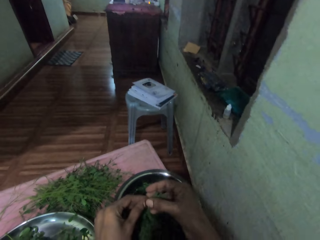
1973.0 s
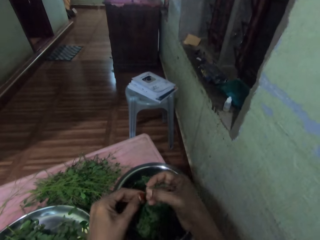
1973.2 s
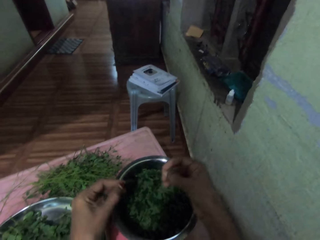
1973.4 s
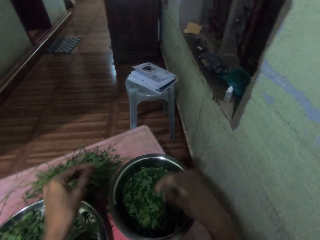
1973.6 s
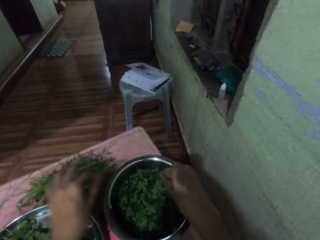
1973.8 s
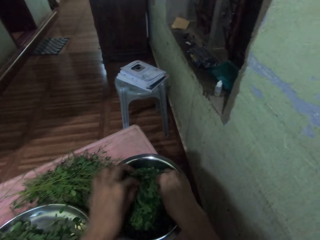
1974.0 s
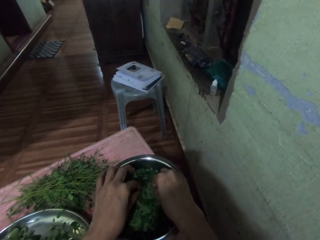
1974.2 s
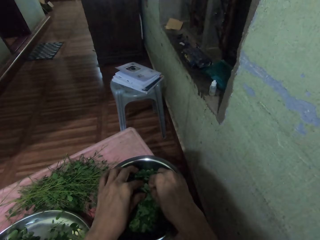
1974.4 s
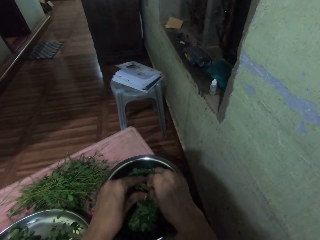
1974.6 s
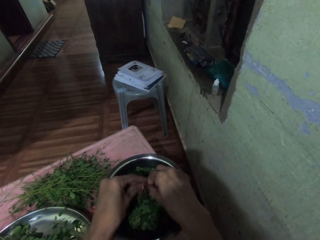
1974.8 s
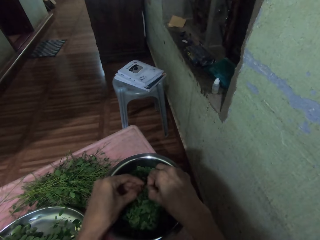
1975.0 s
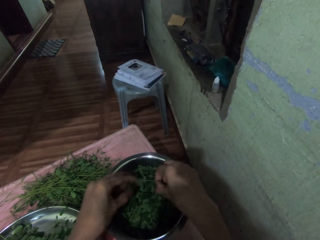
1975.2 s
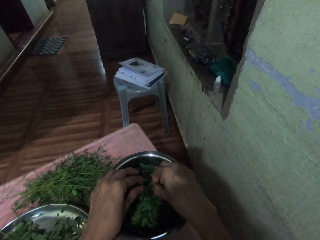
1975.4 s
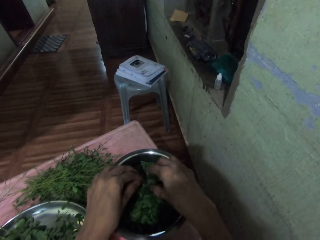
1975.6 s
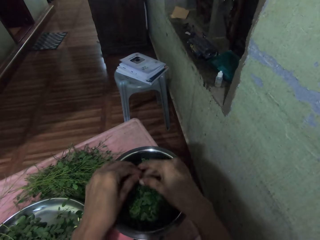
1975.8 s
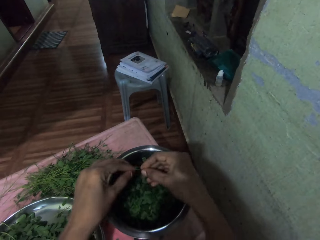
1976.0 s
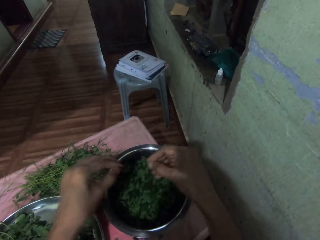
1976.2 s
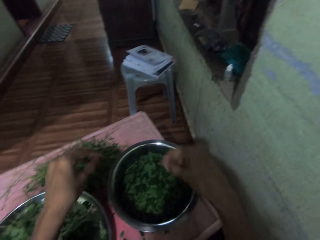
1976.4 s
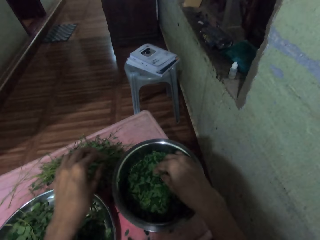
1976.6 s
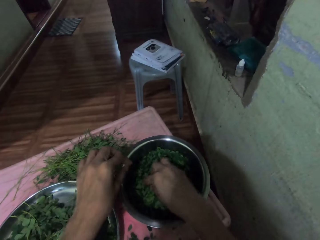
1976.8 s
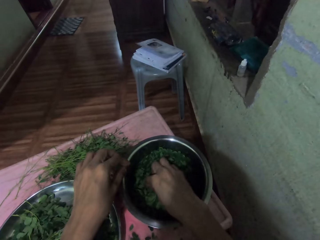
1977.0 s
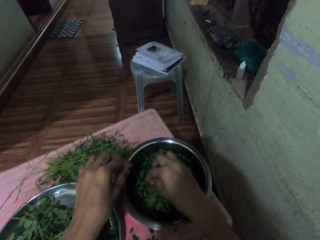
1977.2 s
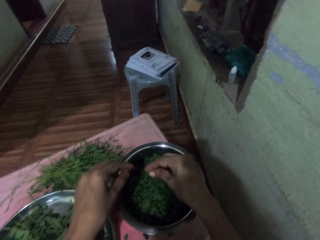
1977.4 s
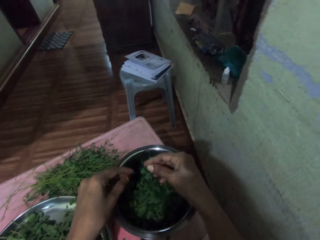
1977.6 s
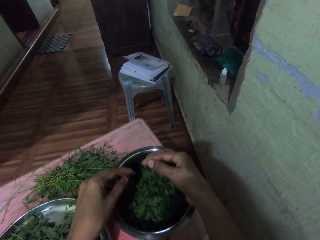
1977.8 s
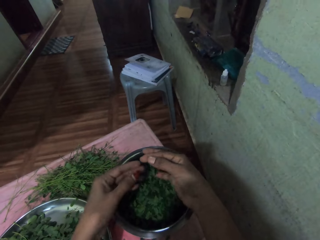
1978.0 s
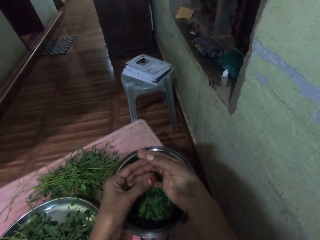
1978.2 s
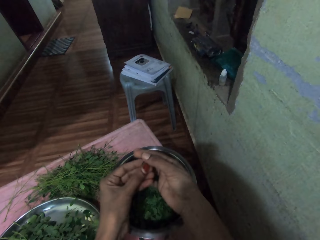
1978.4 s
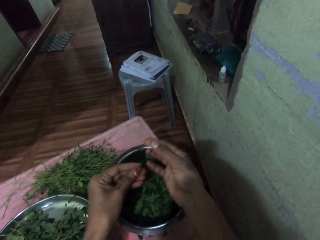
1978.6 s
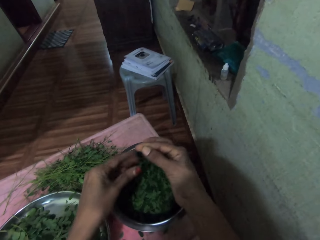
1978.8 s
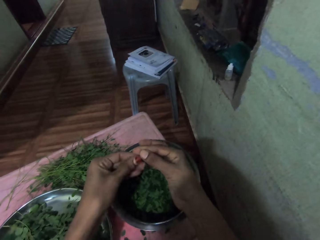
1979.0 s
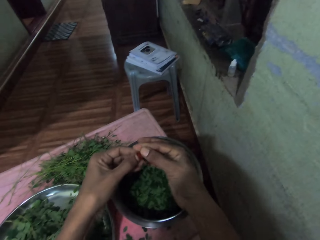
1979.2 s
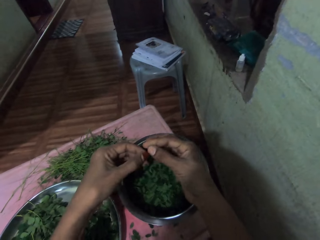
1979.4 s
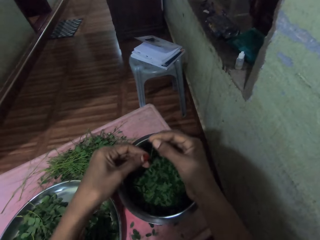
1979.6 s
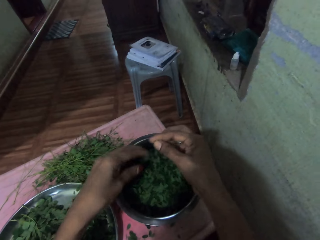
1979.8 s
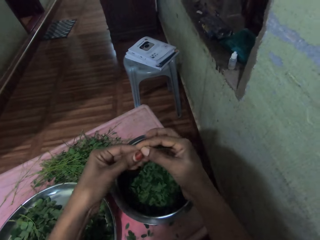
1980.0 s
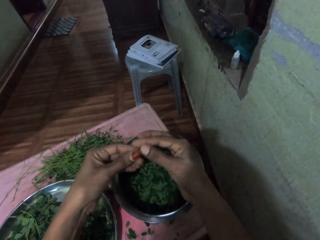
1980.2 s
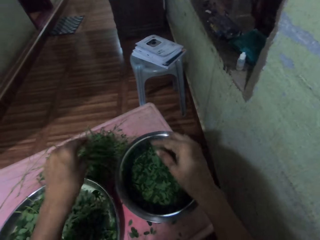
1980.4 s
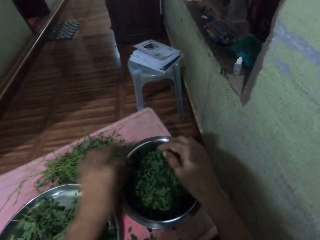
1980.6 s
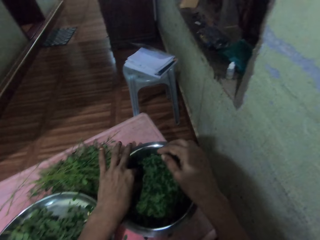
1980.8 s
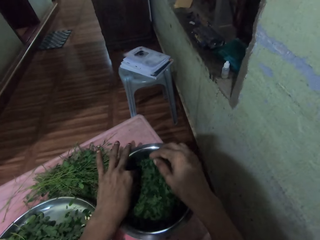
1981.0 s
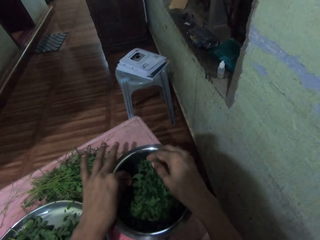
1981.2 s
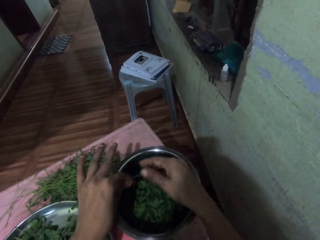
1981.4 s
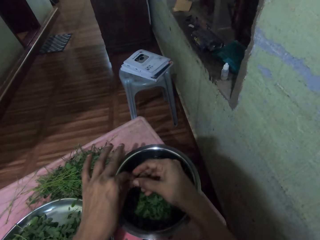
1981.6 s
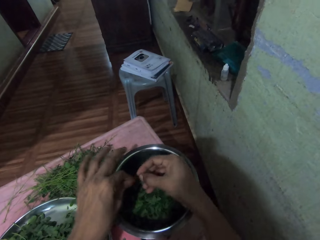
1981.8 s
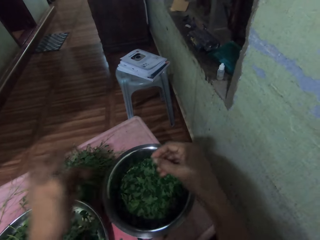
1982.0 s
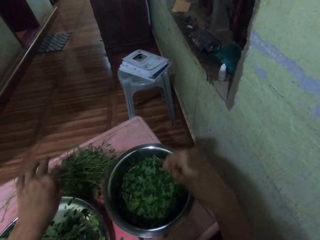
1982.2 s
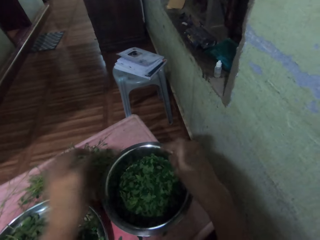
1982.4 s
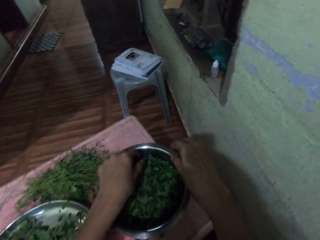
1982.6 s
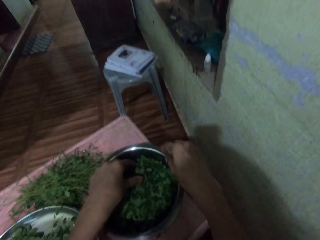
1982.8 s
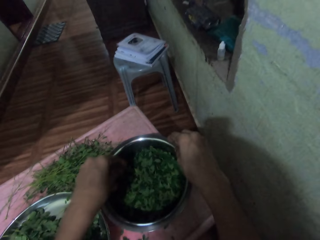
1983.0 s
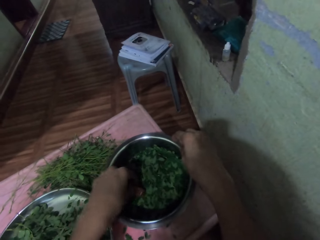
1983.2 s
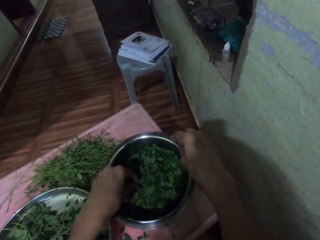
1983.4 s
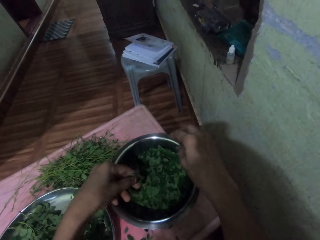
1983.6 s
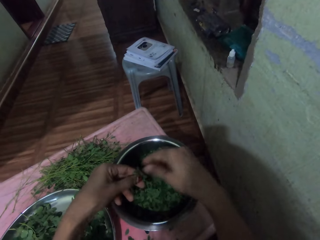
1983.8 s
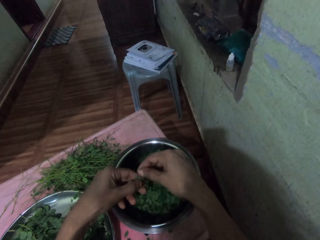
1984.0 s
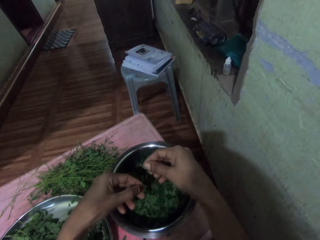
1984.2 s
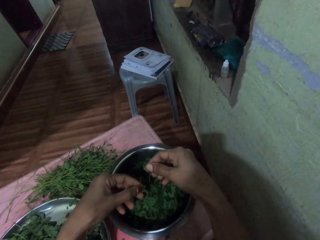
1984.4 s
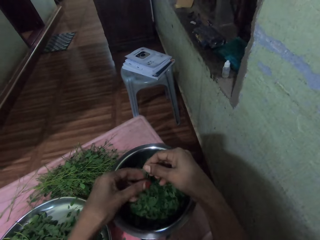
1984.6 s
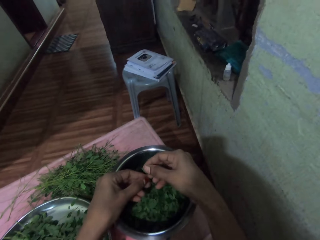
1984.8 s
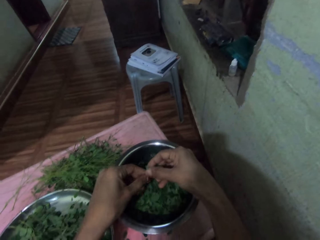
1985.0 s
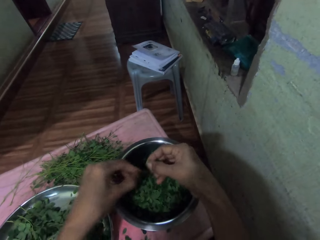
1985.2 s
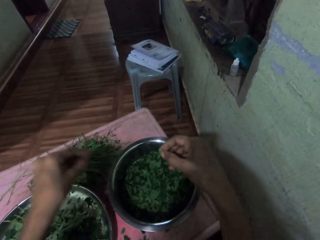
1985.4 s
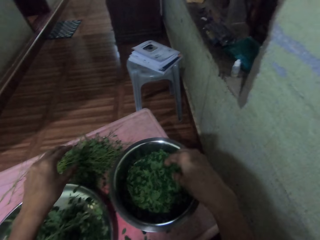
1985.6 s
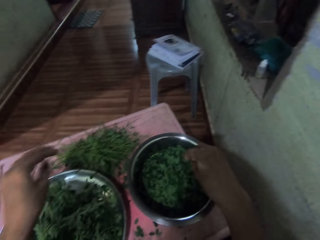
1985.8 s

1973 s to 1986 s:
The camera wearer puts vegetables in the basin. He cuts the leaf with both hands. He drops down the stem with his left hand. He peels the leaves with his left hand. He drops down the stem with his left hand. He separates stalks from the vegetable leaves. He picks the leaf with his right hand. He peels the leaves with his left hand. He puts down the stem with his left hand. He picks the leaf with his left hand. He drops down the stem with his left hand. He picks the leaf with his left hand.

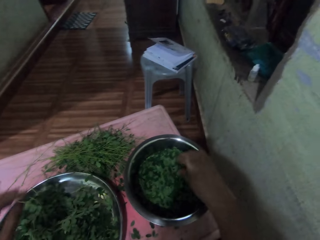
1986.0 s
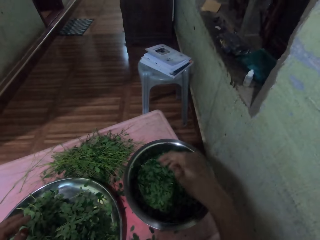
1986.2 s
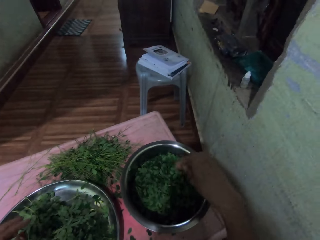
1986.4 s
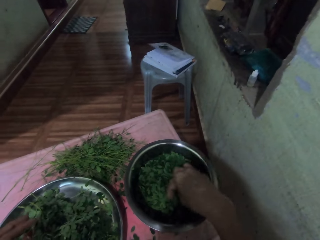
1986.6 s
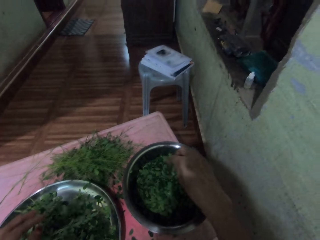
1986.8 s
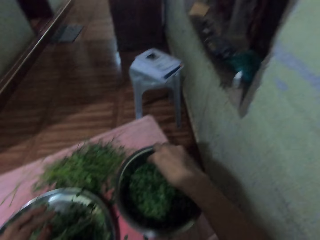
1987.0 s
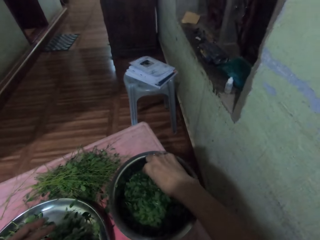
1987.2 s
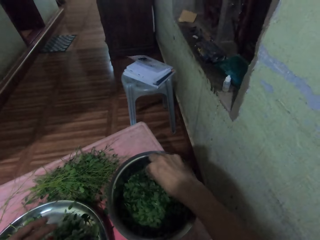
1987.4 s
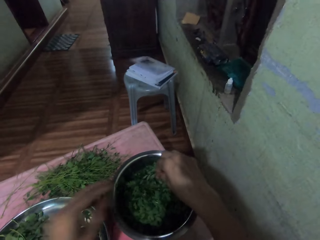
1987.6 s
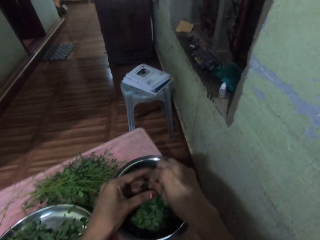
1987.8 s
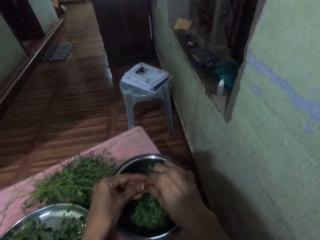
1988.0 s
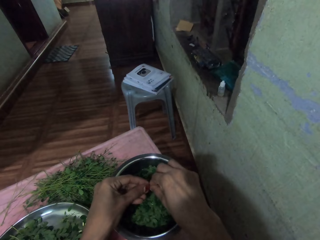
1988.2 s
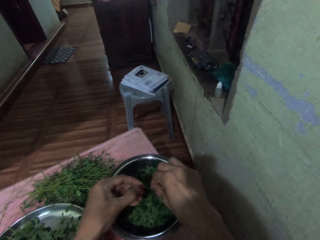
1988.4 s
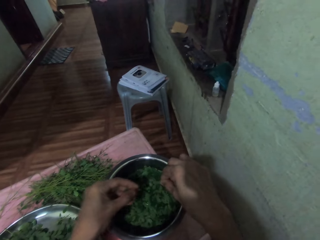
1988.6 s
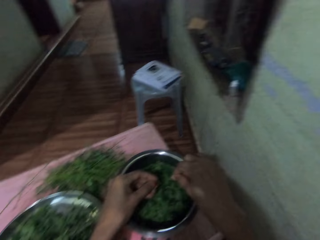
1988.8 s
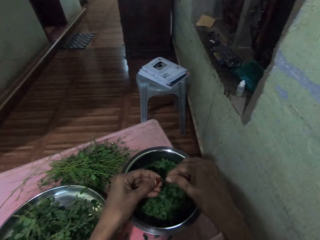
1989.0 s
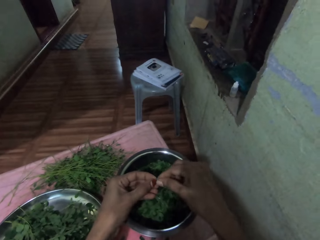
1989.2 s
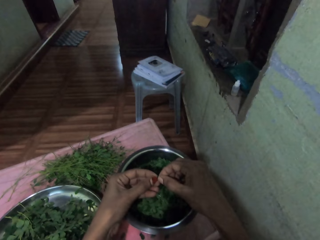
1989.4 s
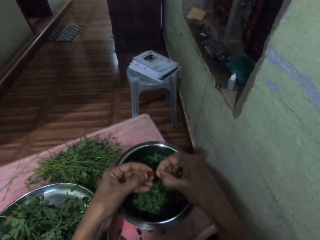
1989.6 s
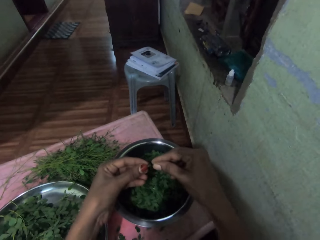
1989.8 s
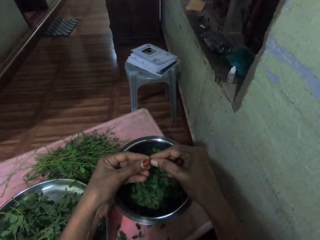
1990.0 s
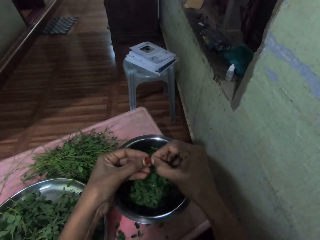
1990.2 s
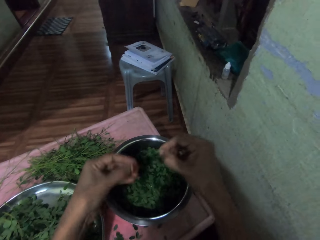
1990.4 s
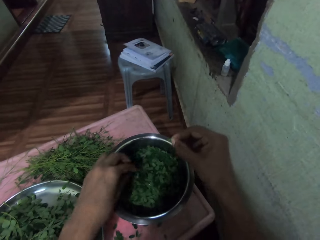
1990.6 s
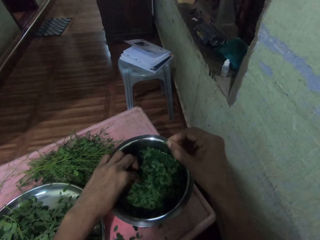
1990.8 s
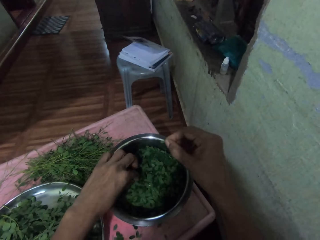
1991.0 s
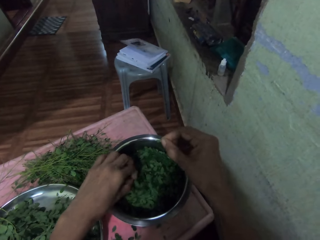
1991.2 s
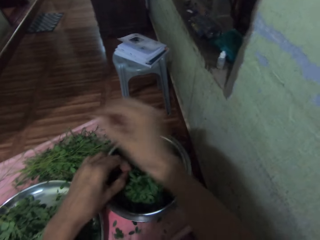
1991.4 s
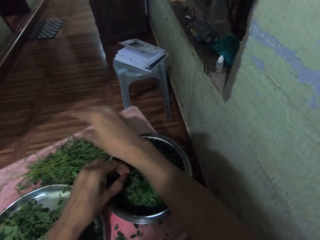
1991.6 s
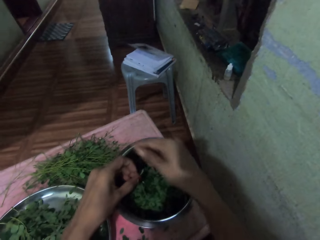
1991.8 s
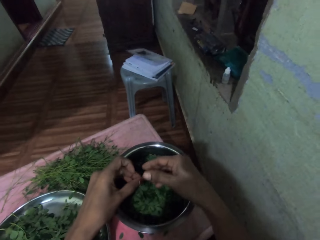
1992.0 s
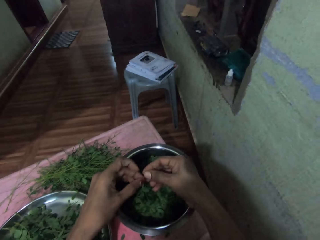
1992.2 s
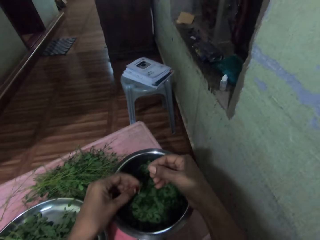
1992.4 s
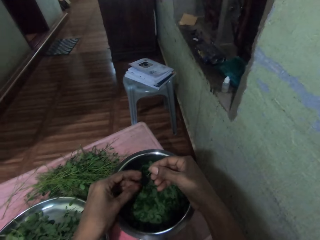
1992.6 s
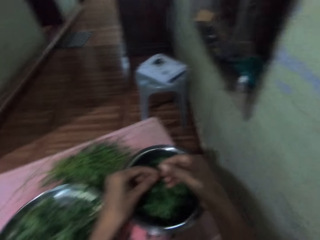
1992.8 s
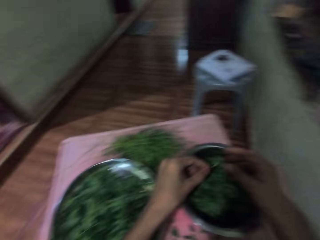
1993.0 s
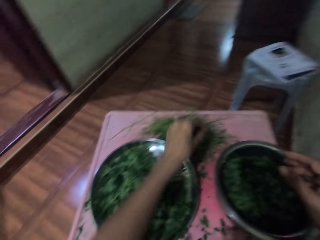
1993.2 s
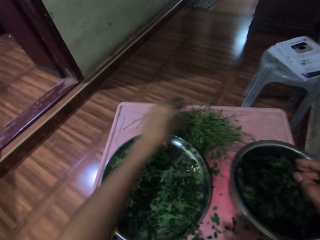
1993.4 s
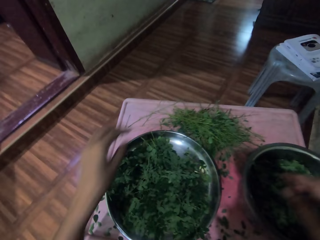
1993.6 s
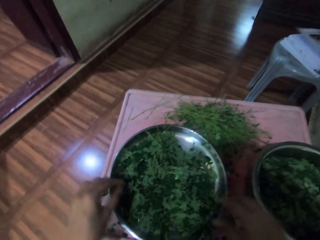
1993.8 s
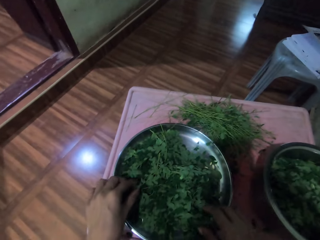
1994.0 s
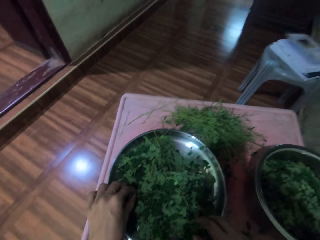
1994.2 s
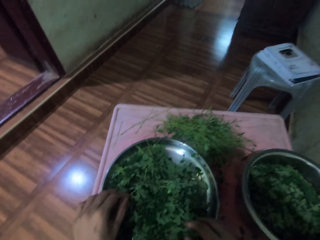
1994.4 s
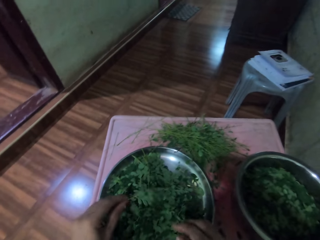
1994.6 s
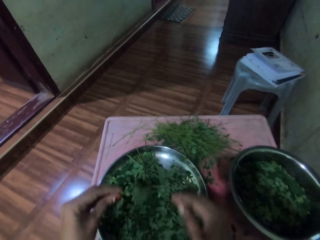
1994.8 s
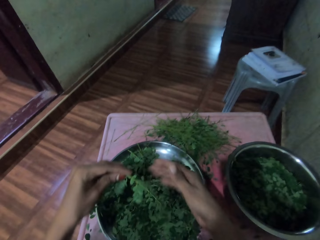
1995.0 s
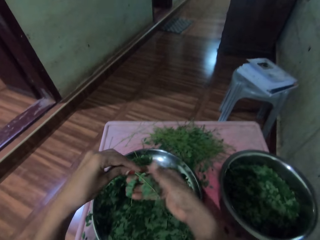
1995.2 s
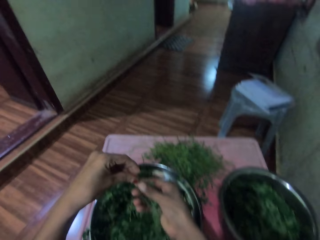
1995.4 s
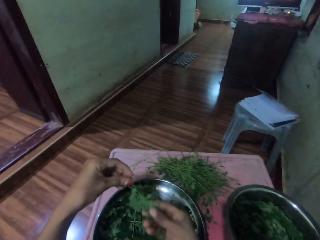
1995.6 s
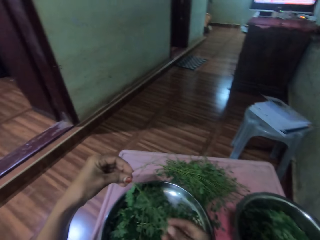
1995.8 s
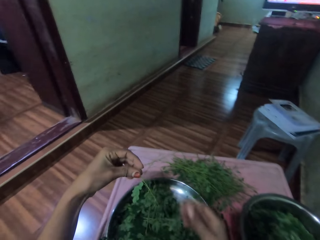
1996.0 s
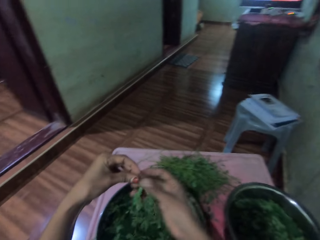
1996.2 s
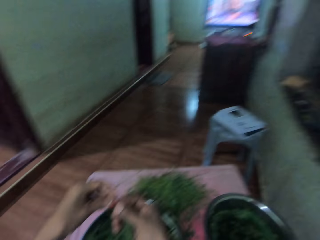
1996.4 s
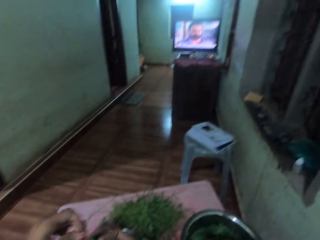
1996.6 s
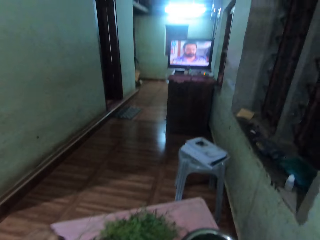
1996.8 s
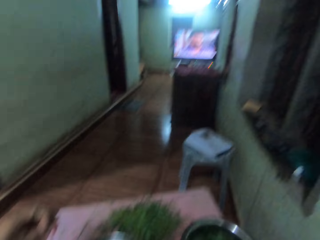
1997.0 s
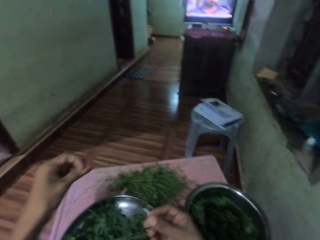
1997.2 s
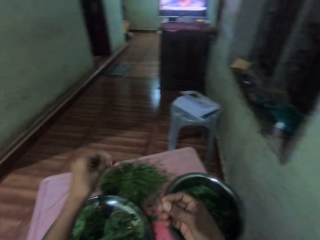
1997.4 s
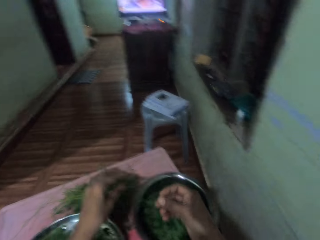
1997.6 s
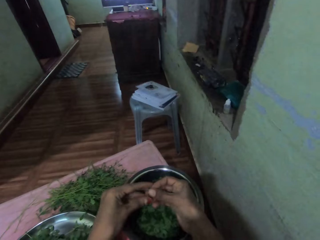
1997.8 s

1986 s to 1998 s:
The camera wearer cuts the leaf with both hands. He touches the leaves with his right hand. He cuts the leaf with both hands. He drops down the stem with his right hand. He cuts the leaf with his left hand. He drops down the stem with his left hand on the table. He picks the plant with his left hand from the tray. He peels the leaves with his right hand. He removes the vegetables from the stalk.
